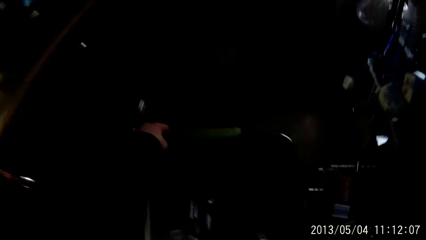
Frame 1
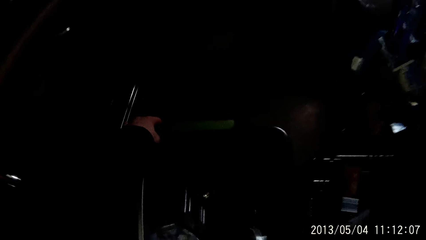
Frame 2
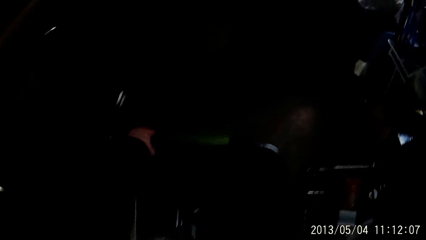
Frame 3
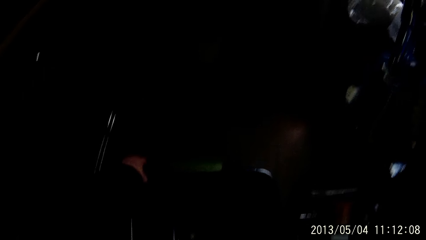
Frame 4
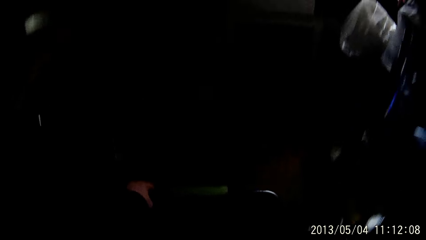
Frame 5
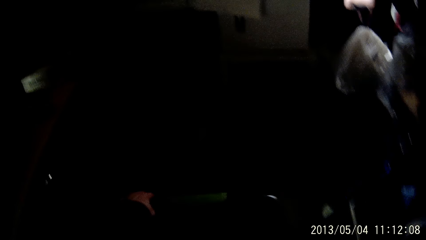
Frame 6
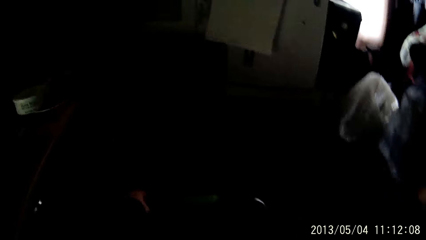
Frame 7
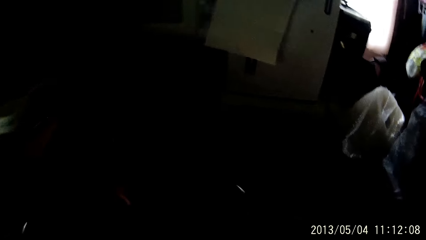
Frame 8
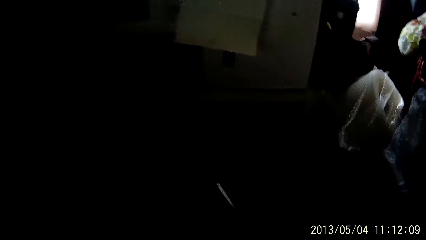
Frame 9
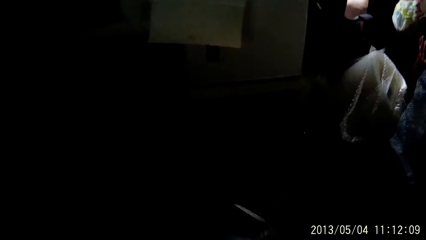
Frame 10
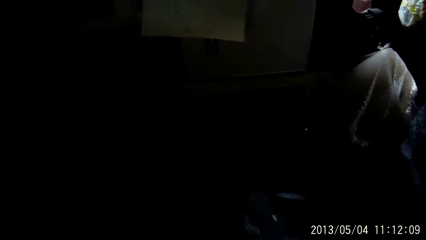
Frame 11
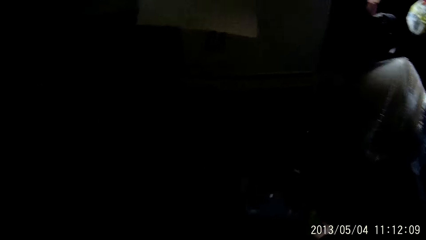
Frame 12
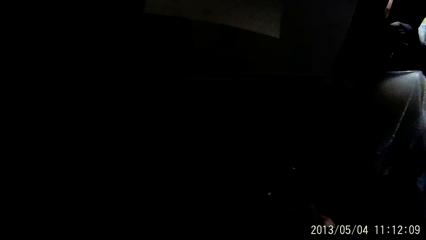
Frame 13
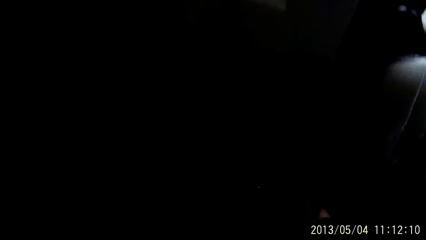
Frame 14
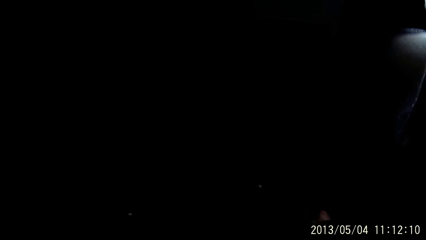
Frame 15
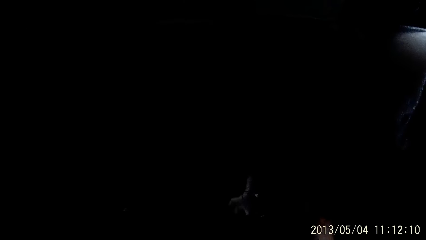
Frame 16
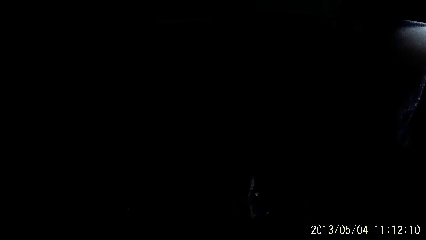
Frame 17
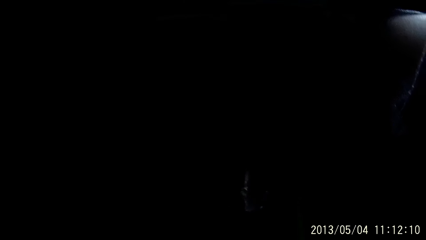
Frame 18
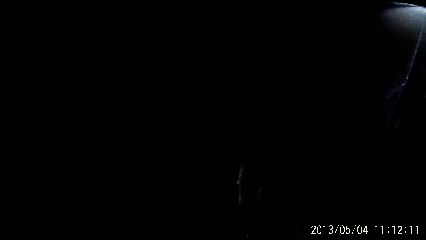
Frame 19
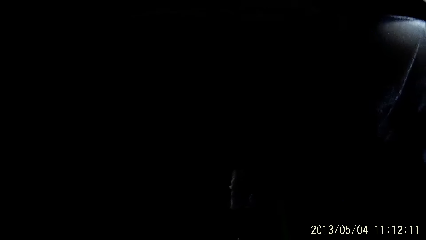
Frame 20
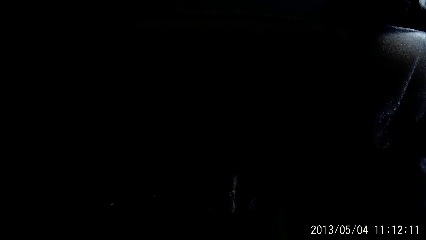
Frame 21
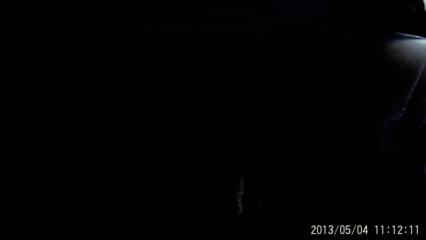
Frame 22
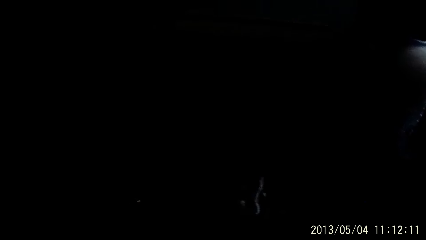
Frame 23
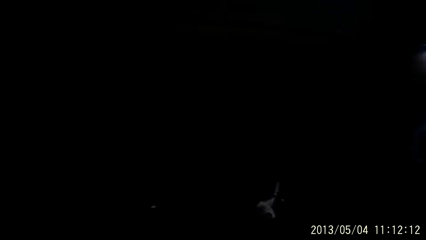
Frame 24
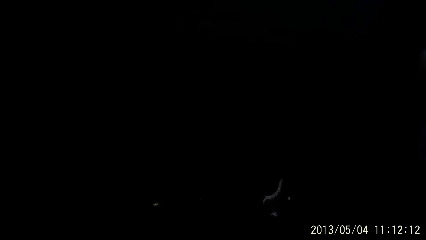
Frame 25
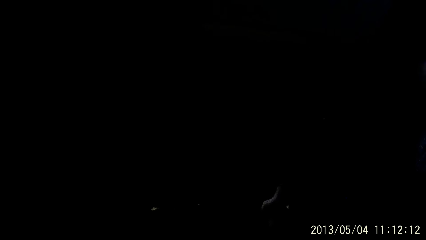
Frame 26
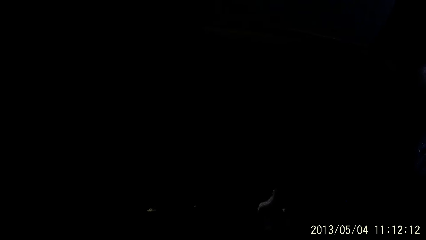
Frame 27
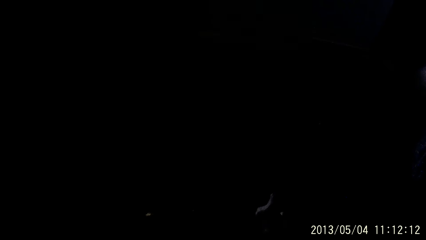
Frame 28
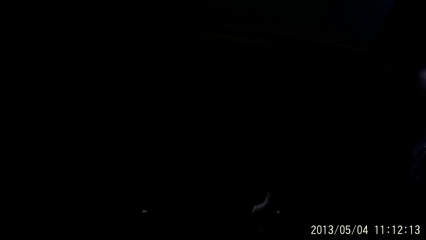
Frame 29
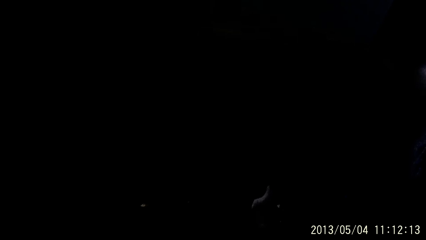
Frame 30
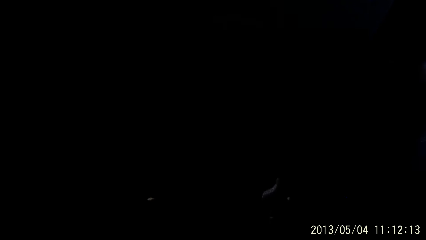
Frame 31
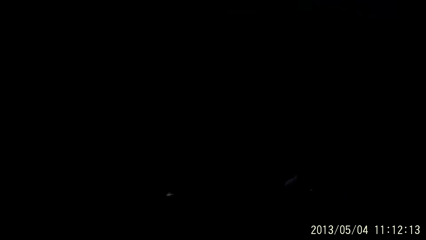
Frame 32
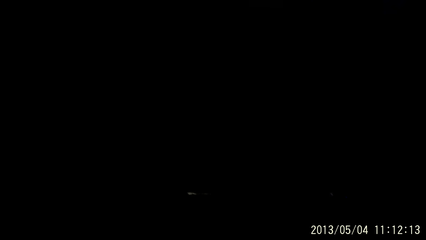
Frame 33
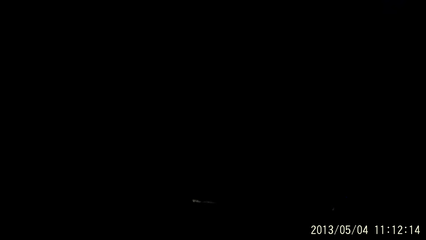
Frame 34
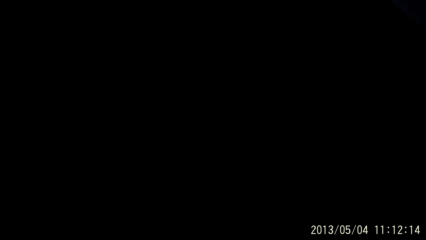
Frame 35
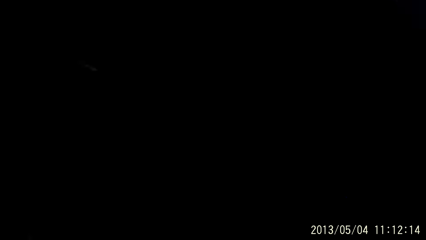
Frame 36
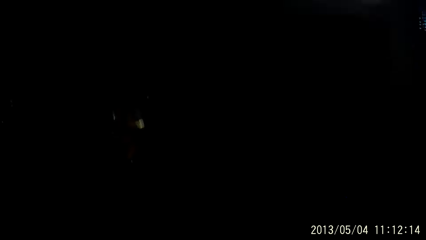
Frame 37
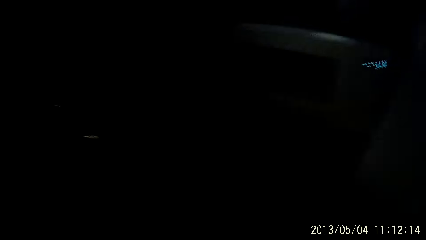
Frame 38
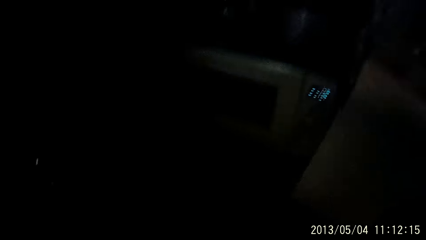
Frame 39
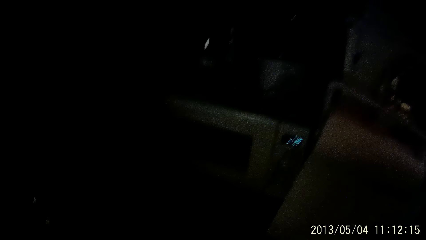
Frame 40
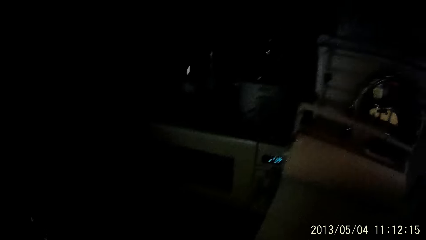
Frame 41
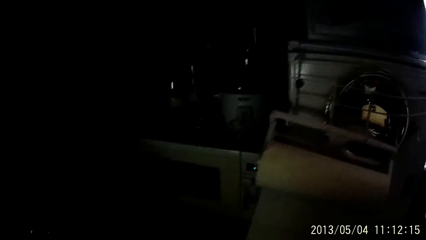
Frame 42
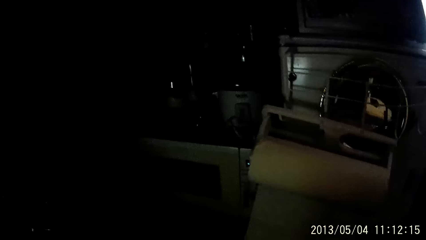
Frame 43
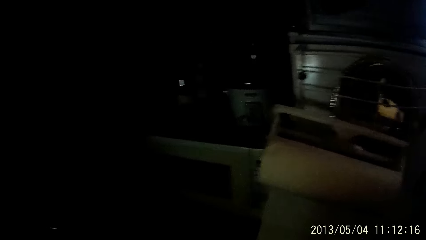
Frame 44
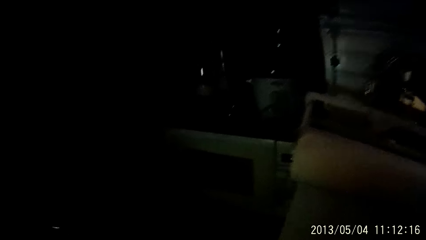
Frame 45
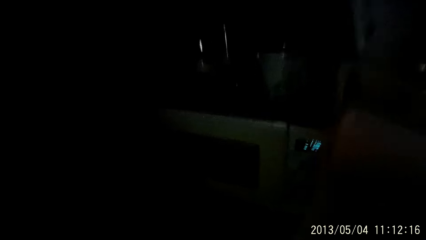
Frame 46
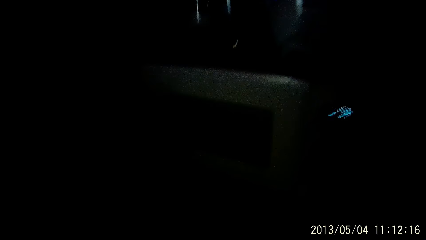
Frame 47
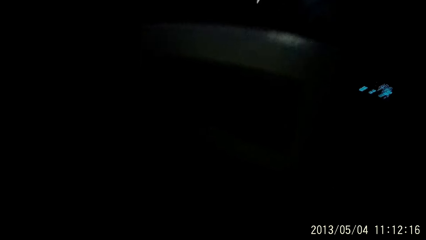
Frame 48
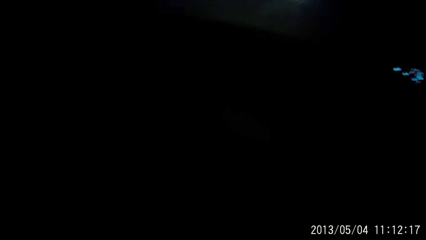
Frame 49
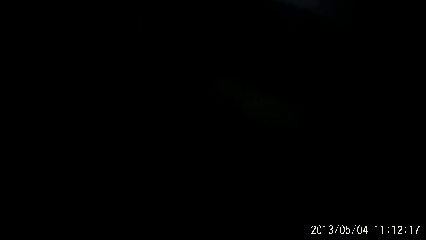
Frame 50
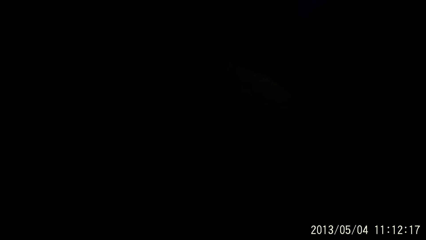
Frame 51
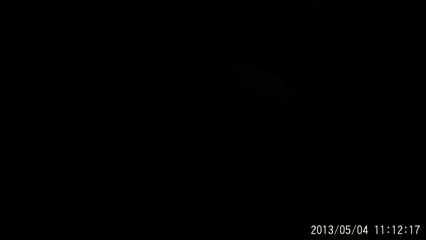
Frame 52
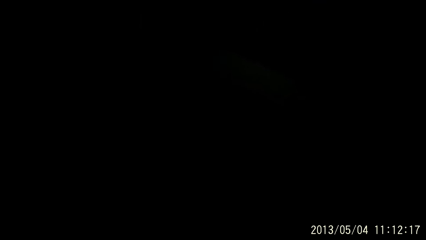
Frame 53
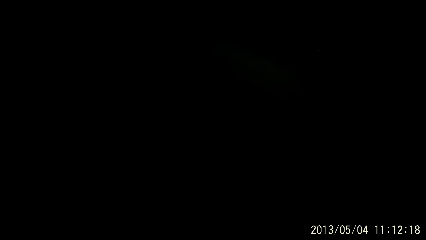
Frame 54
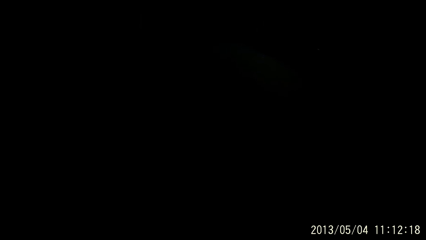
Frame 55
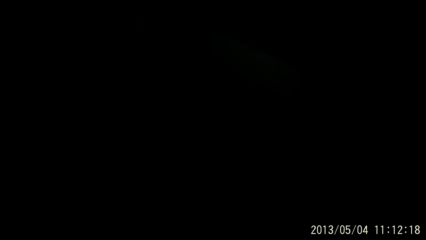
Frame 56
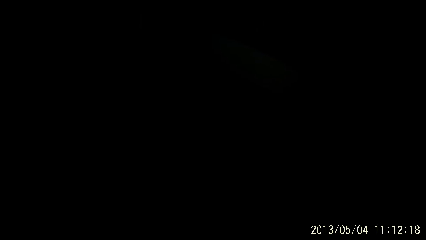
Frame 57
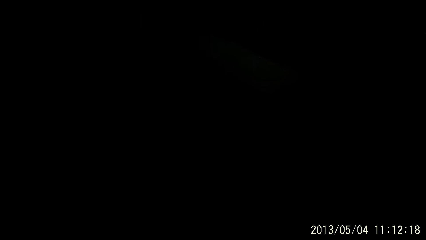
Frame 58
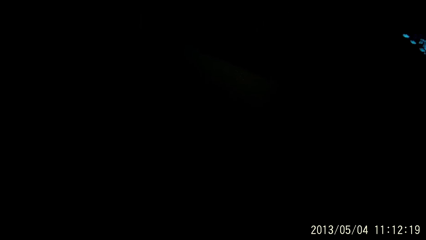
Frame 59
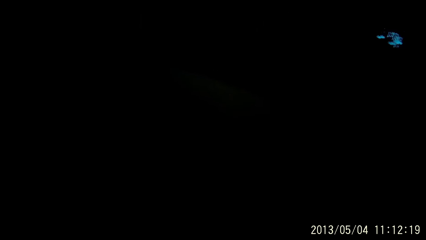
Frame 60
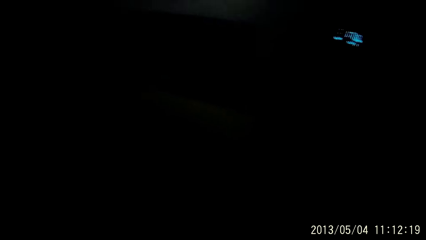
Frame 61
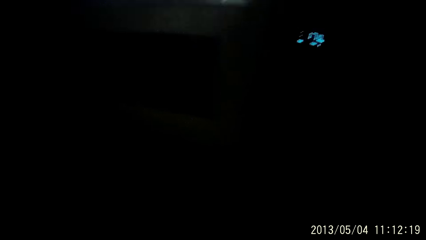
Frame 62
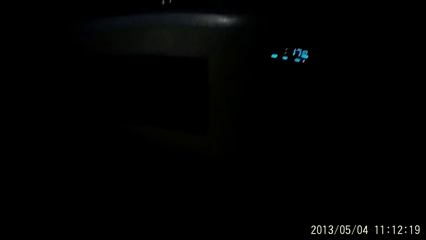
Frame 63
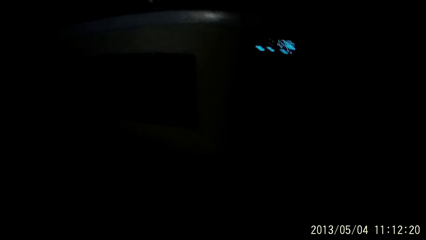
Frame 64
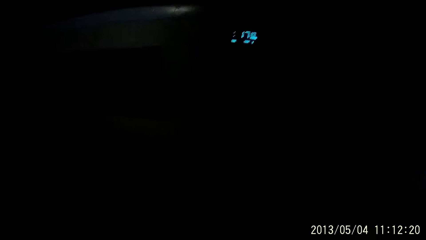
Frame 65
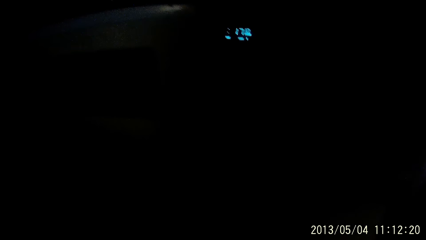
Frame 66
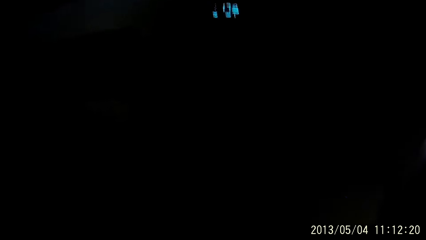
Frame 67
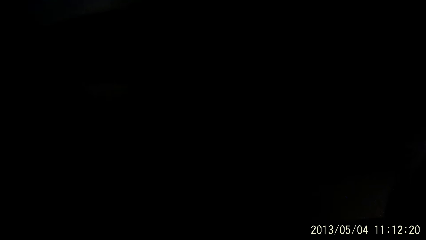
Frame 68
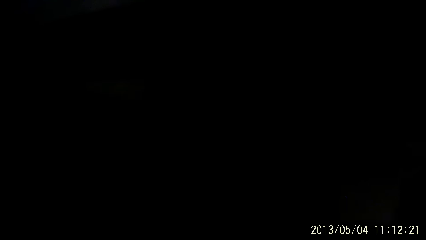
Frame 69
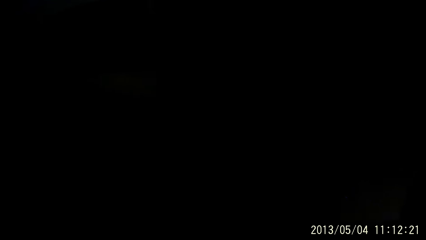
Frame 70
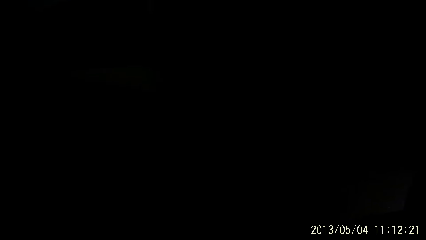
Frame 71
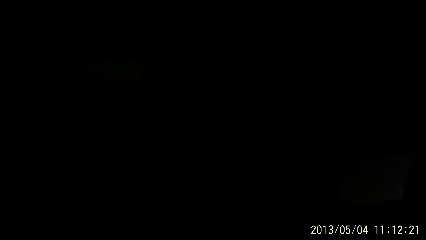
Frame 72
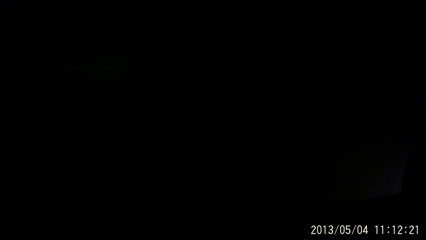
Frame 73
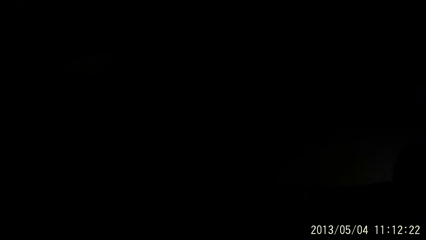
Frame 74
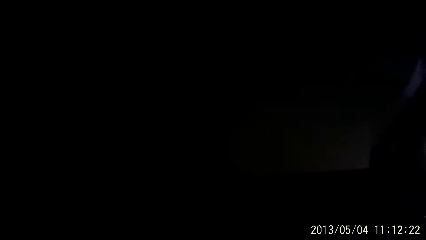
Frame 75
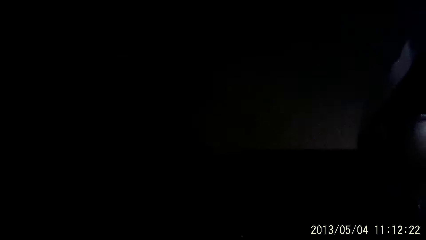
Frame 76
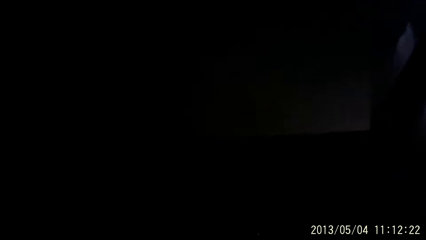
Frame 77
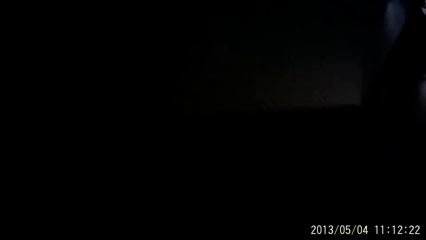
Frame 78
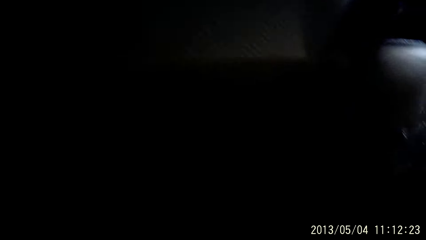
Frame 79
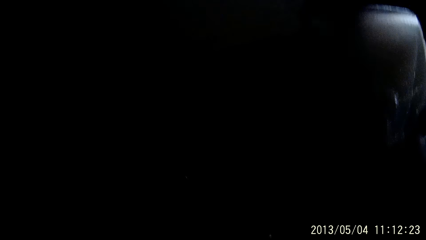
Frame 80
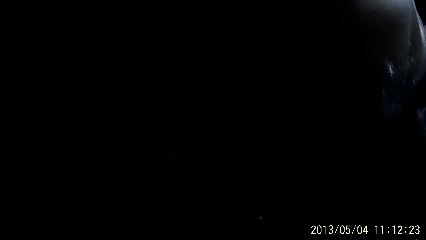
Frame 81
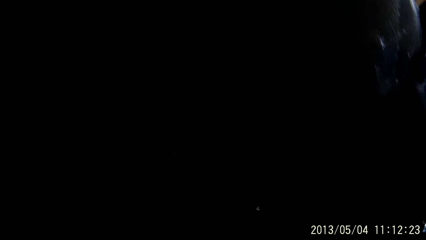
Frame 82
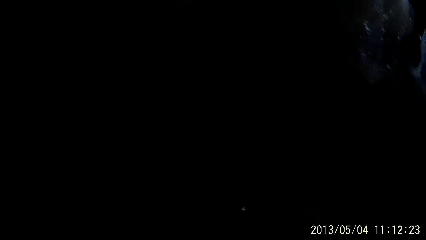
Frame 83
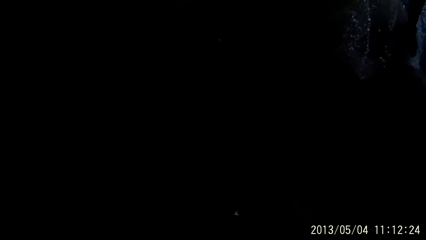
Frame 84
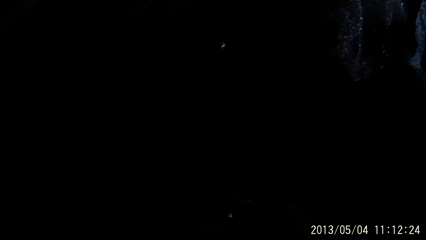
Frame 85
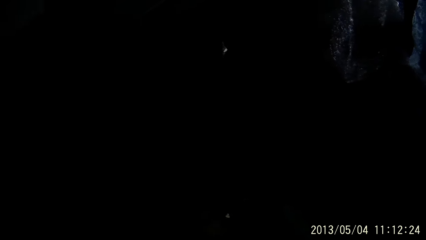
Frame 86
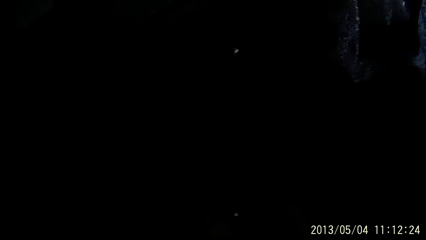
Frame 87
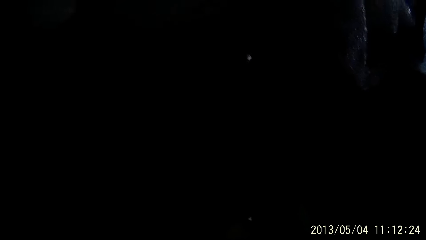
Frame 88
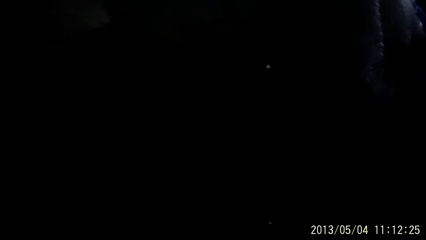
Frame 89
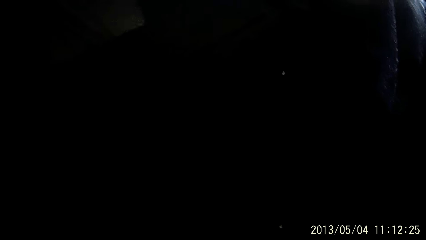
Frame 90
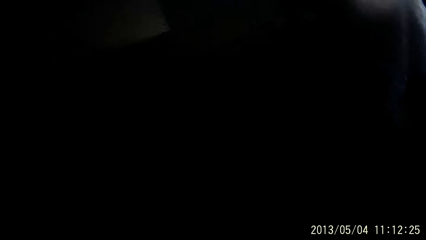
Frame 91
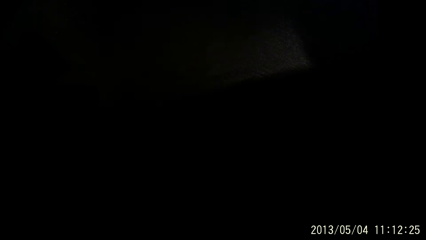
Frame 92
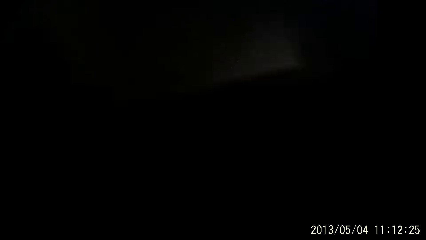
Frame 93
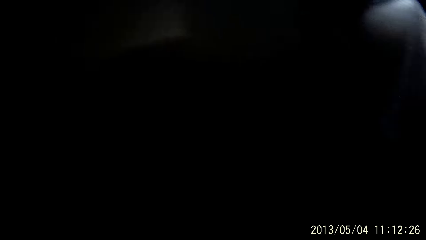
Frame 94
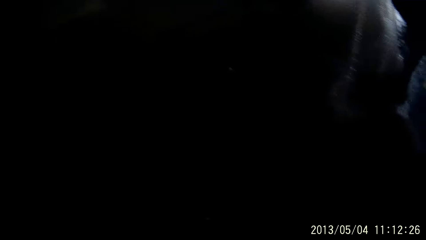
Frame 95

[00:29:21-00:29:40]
The camera wearer pushes the bag. They walk around. They look around. They walk around.
